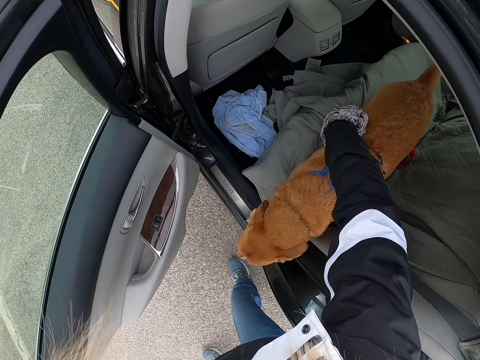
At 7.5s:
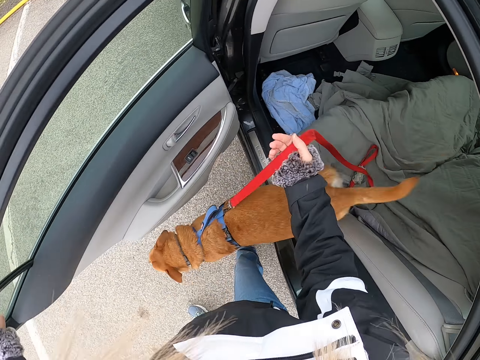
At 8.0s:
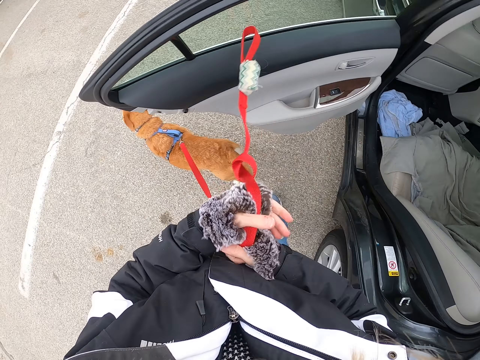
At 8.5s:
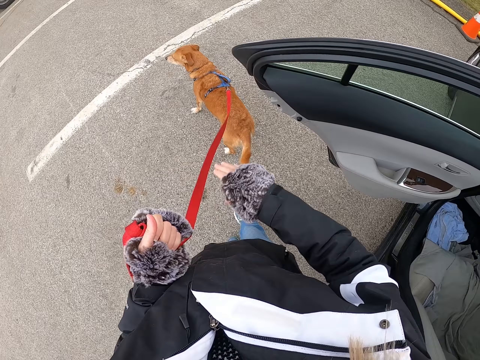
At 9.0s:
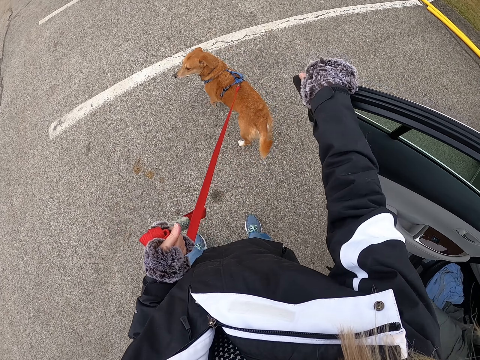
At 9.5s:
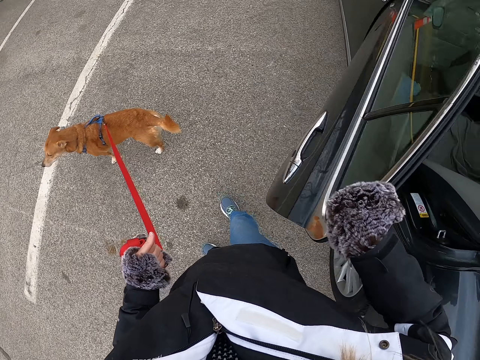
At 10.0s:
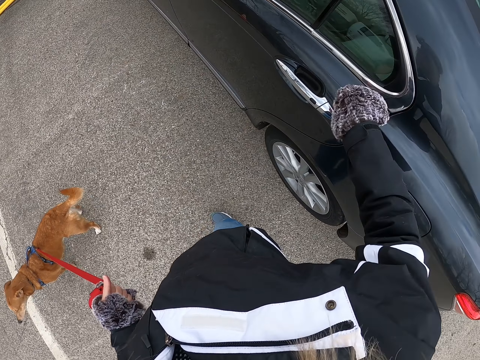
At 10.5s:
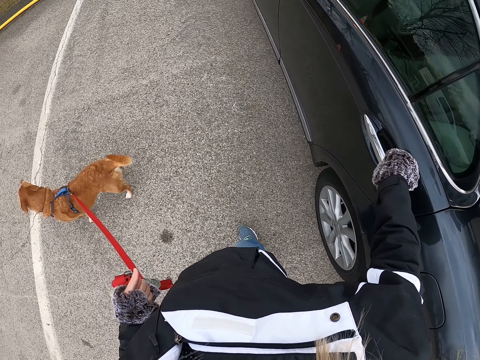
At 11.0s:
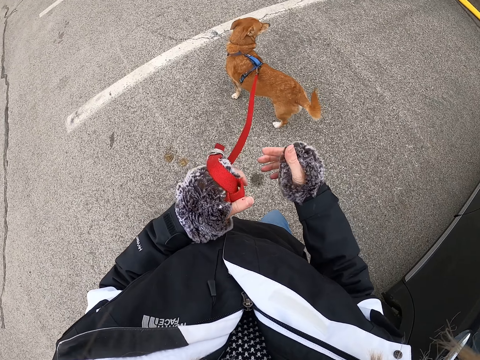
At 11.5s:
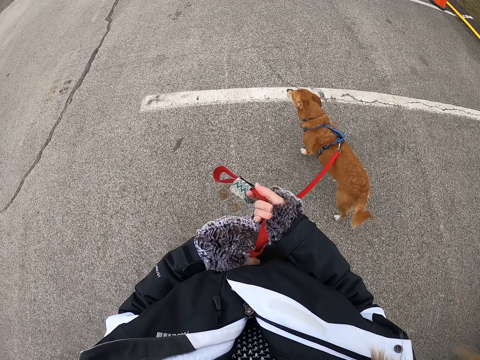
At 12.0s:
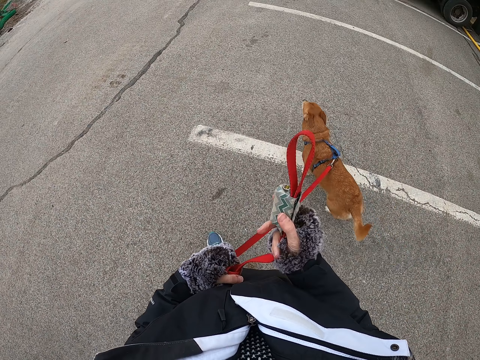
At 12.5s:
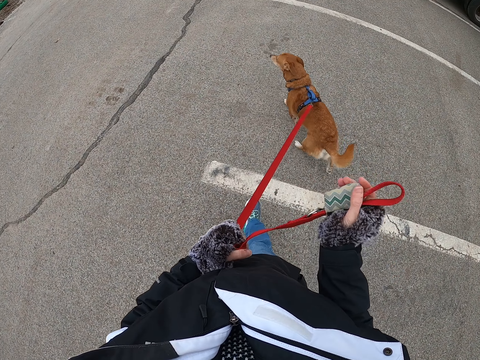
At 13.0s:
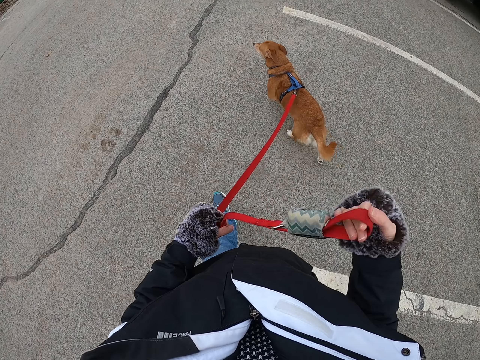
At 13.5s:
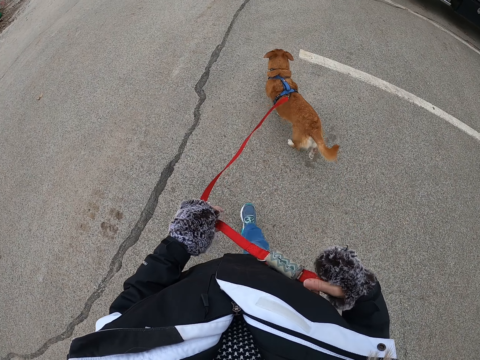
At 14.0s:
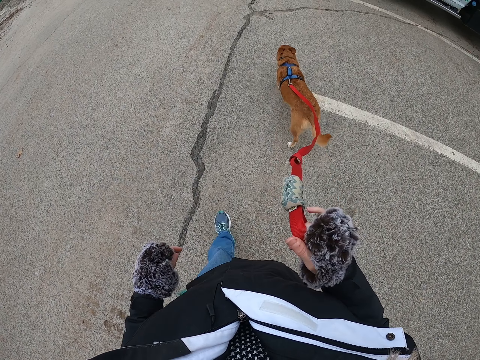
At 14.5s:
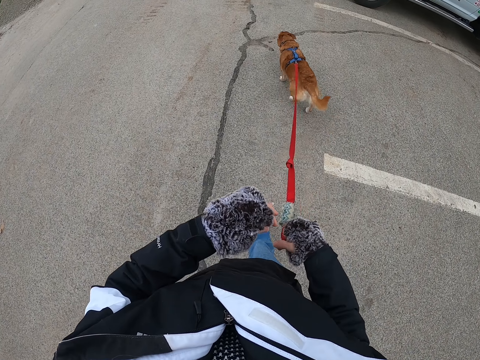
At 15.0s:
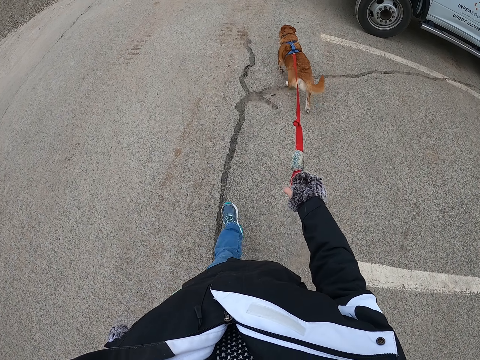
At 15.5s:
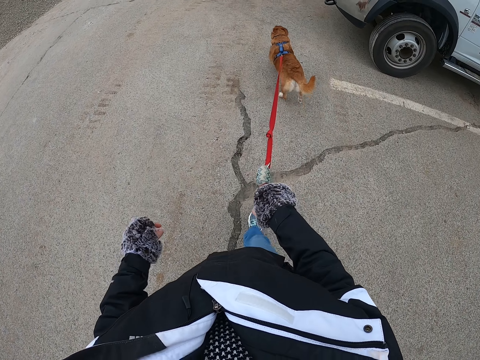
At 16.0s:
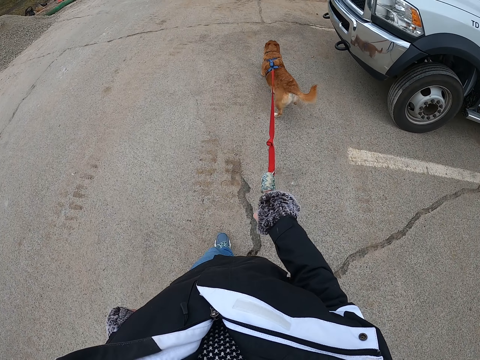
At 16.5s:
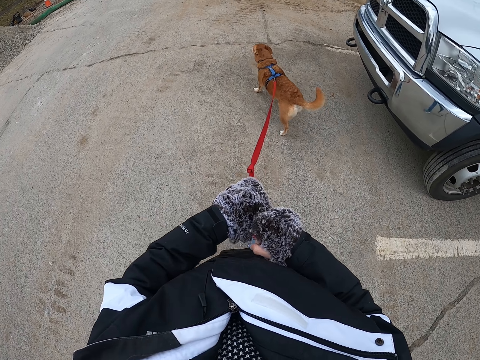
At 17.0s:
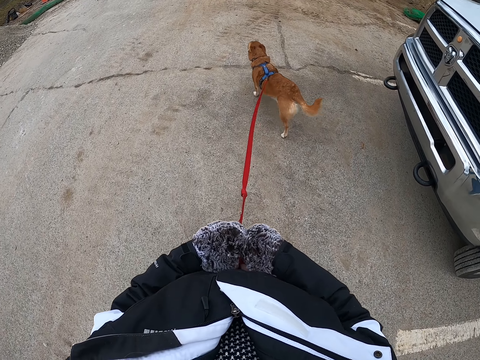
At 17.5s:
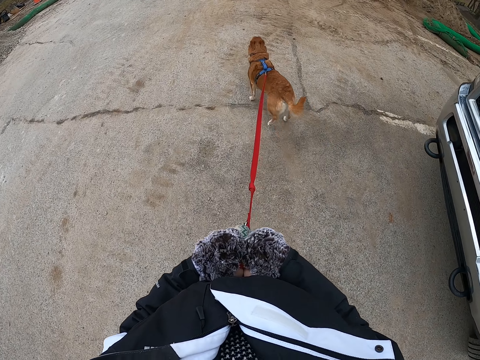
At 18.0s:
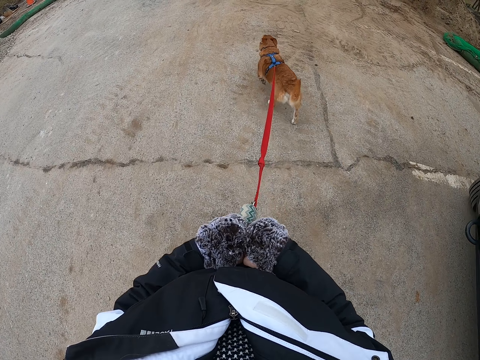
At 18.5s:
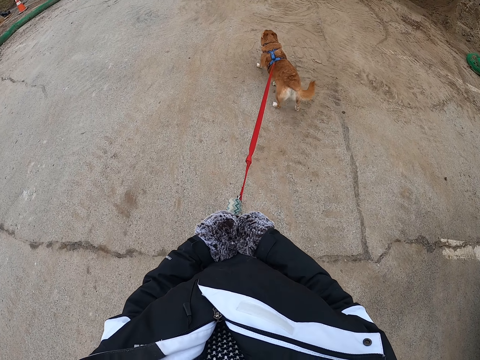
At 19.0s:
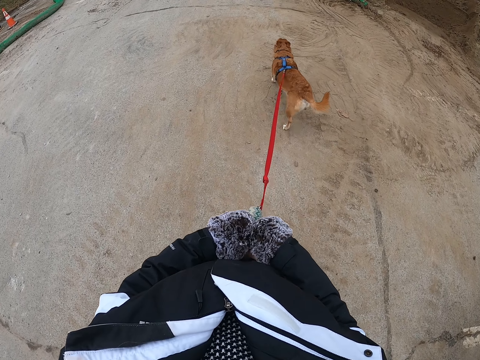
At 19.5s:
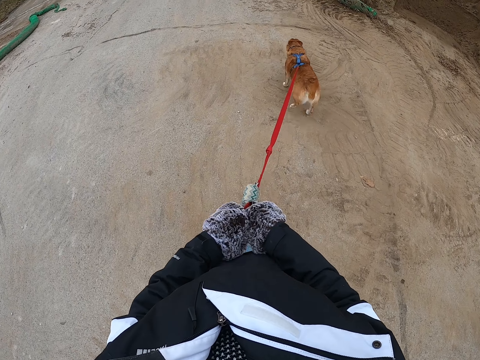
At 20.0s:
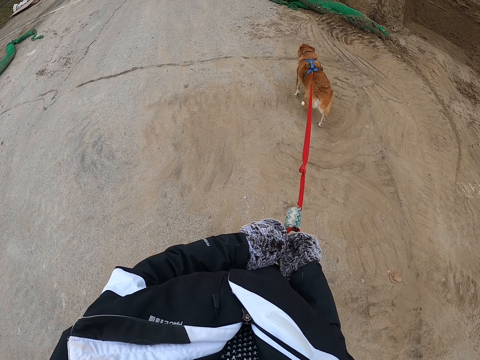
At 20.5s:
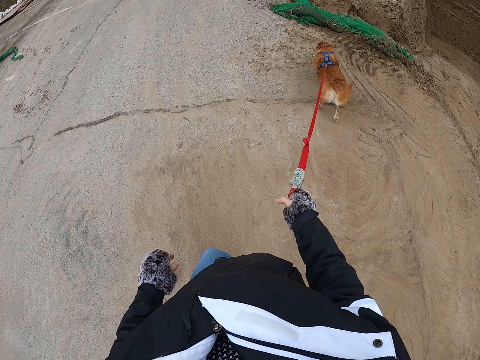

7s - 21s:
The camera wearer holds the red dog's leash. They pick the dog from the car. They hold the leash with both hands. They hold the car door and close the car door. They hold the leash with both hands. They walk on the road with the dog. They hold the leash with the right hand. They walk the dog. They shake the right hand. They walk the dog. They hold the leash with both hands. They walk on the road with the dog.

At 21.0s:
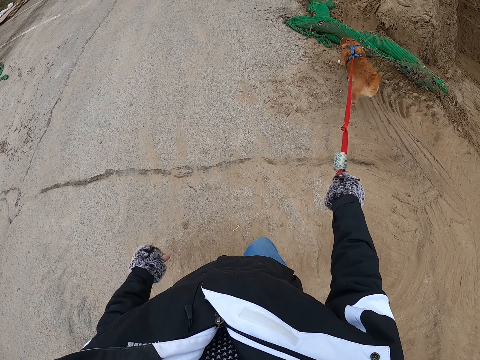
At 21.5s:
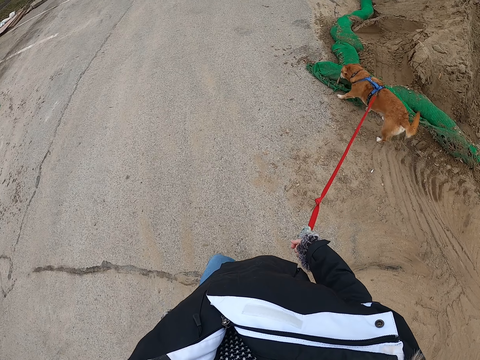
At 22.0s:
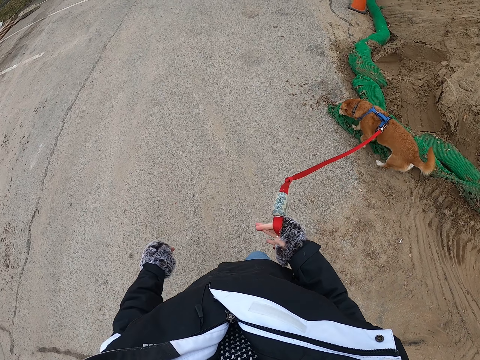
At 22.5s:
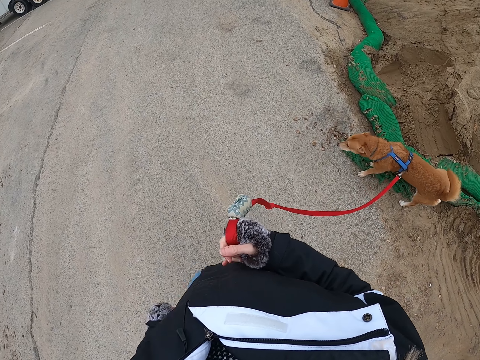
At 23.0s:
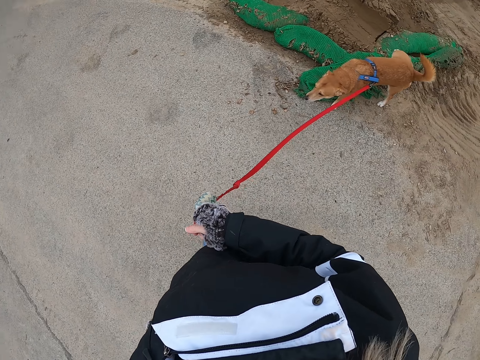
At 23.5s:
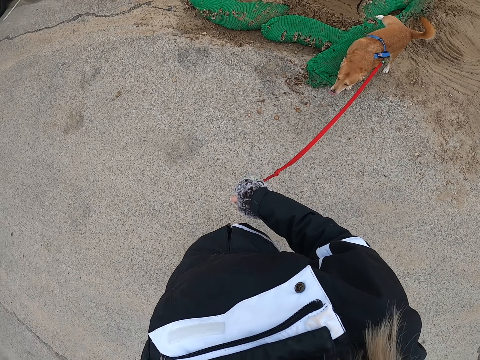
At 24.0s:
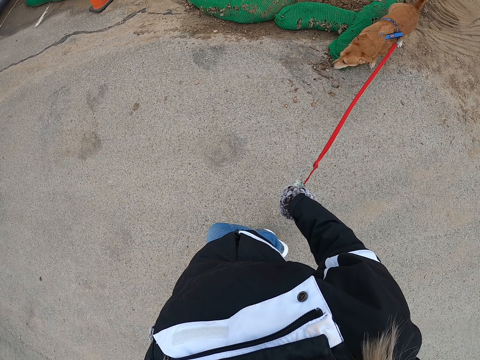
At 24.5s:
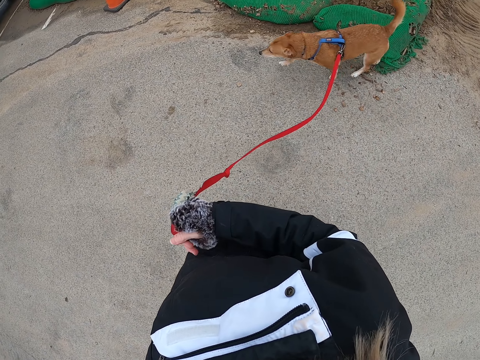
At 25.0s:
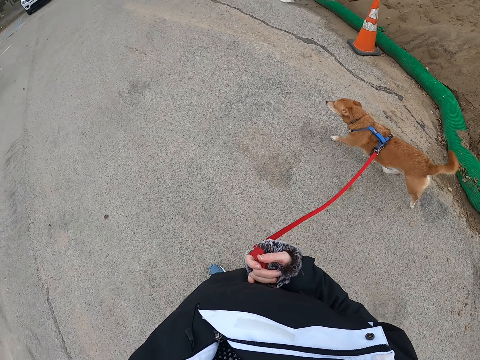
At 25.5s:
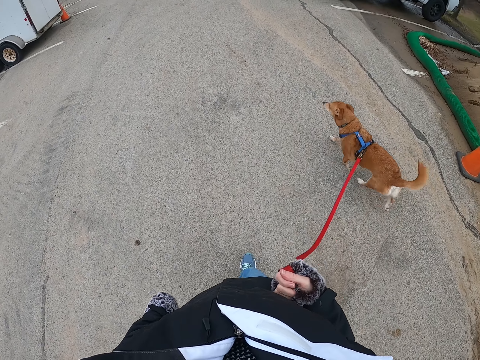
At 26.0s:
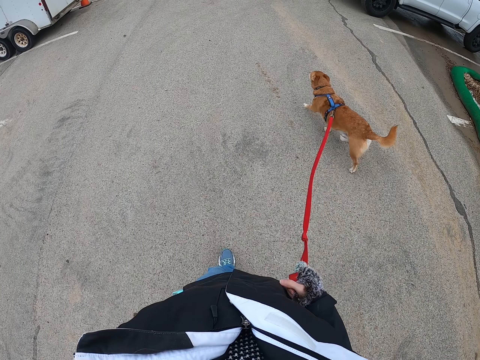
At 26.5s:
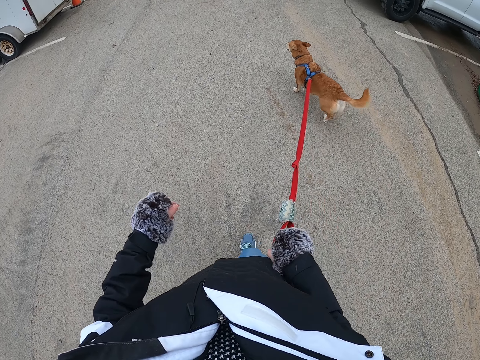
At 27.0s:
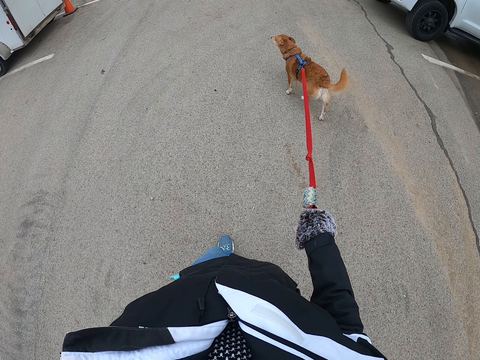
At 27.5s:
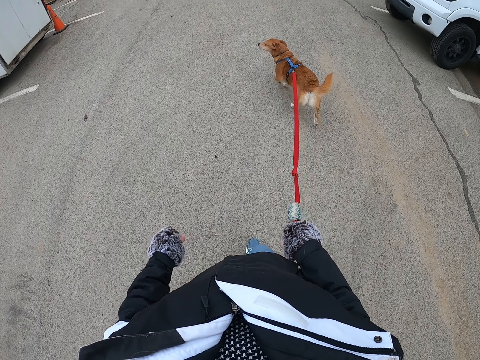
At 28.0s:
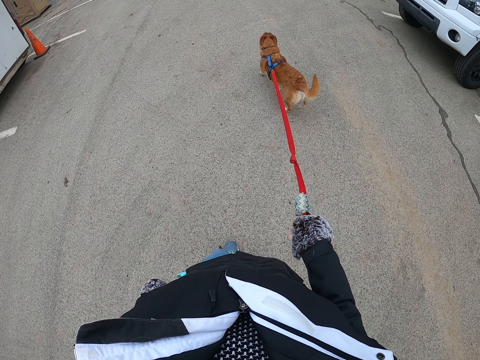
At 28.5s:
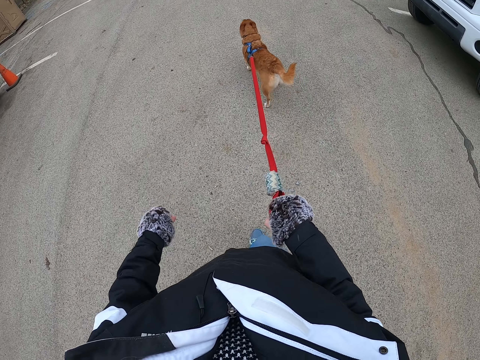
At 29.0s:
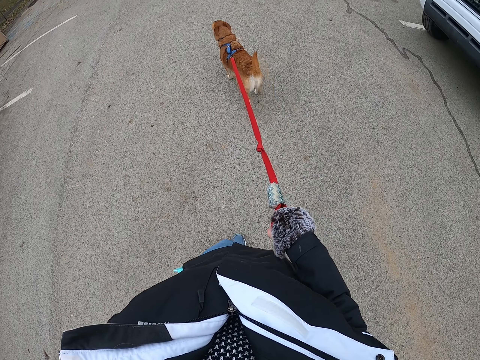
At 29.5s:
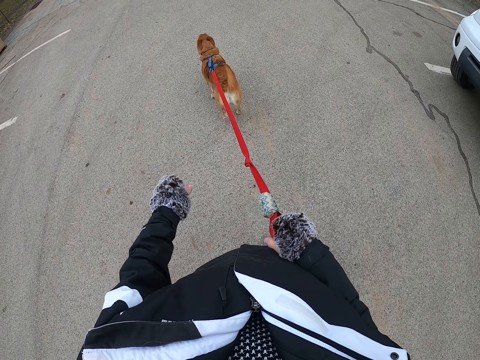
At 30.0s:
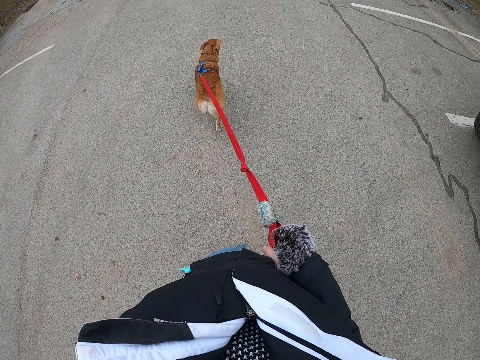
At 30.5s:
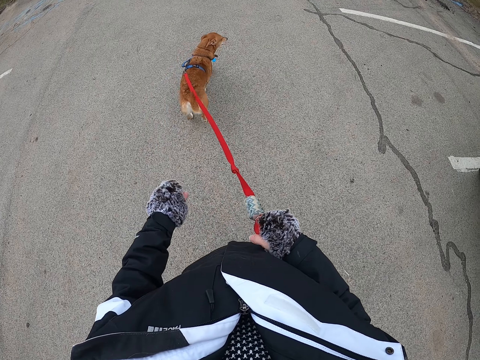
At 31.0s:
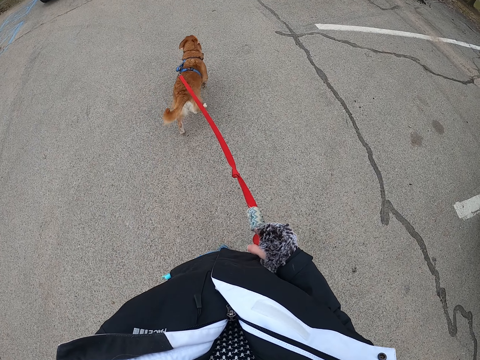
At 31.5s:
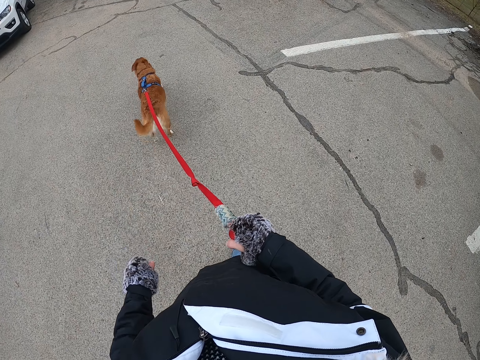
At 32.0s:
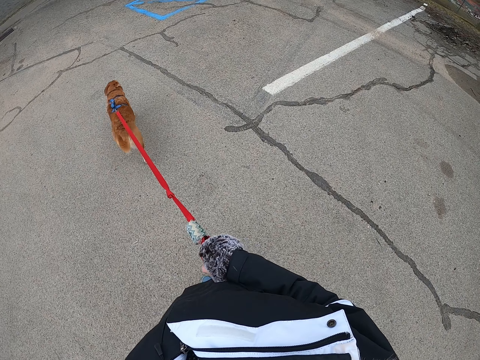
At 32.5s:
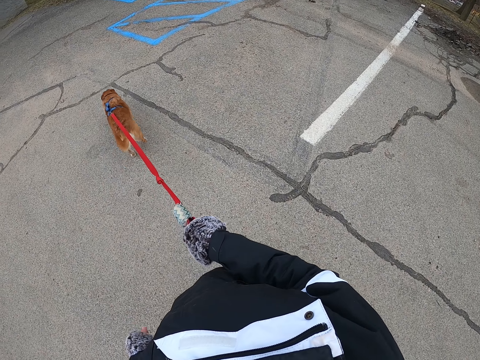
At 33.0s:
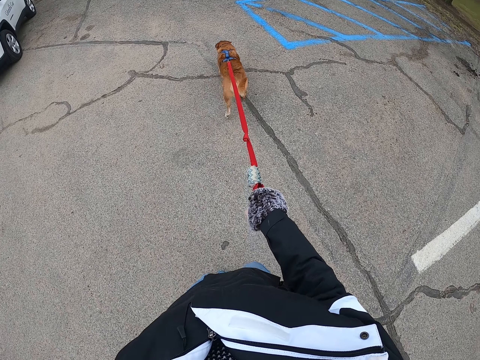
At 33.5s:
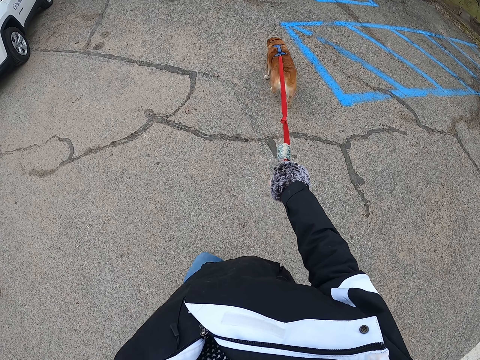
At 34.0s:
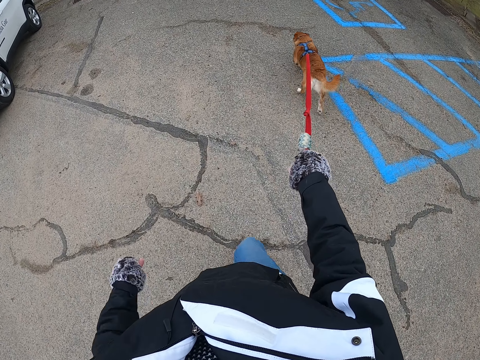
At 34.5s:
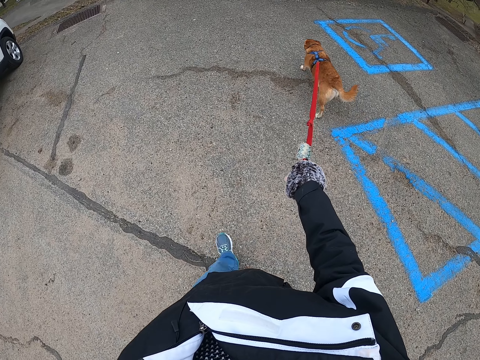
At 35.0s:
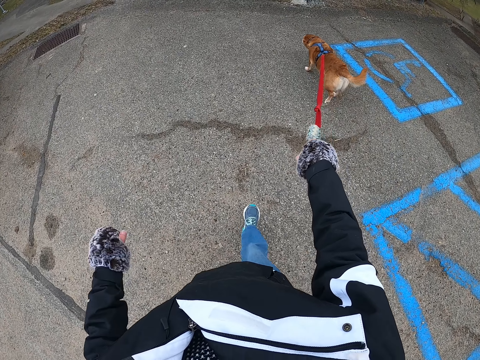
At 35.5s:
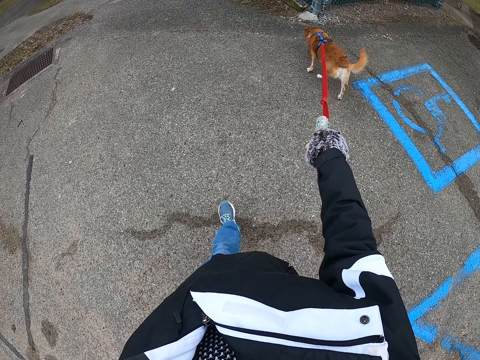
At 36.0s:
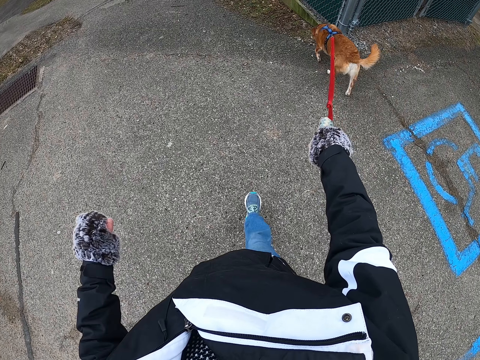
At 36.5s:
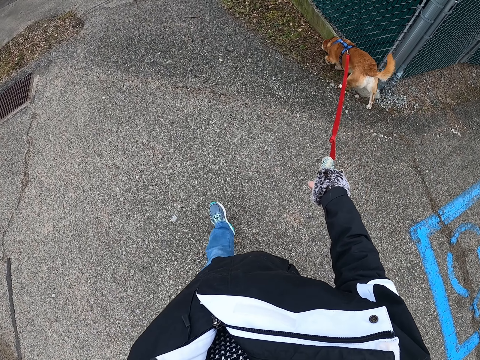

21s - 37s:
The camera wearer holds the leash with one hand. They stand on the road with a dog. They walk on the road with the dog.
